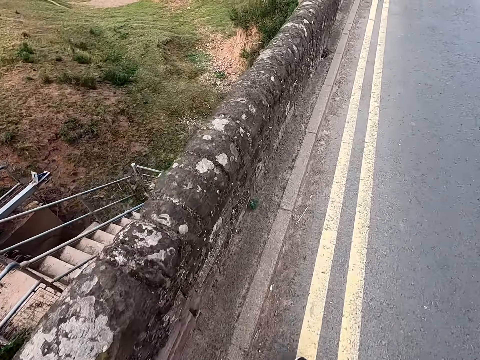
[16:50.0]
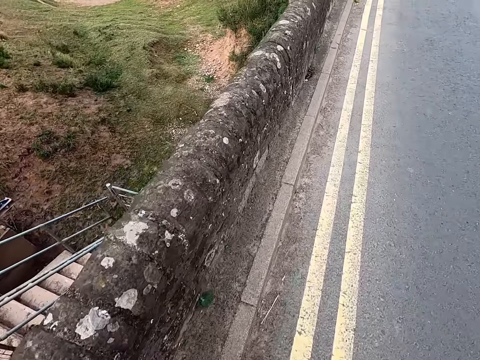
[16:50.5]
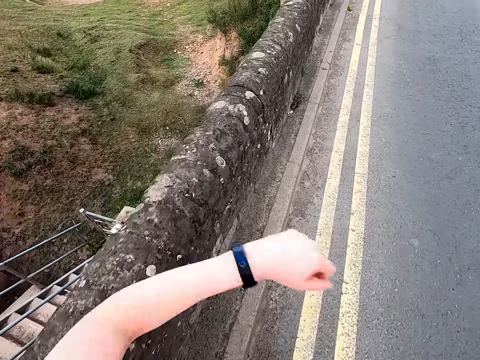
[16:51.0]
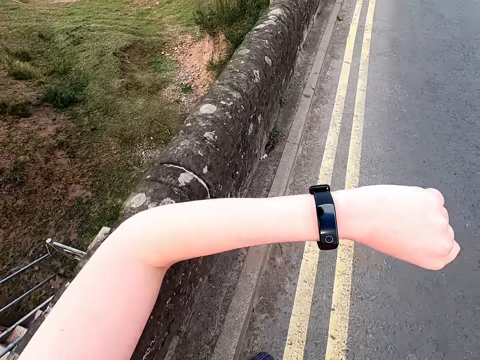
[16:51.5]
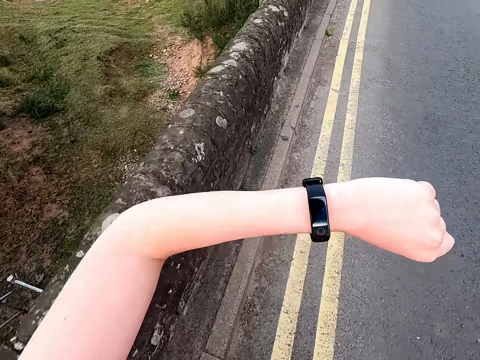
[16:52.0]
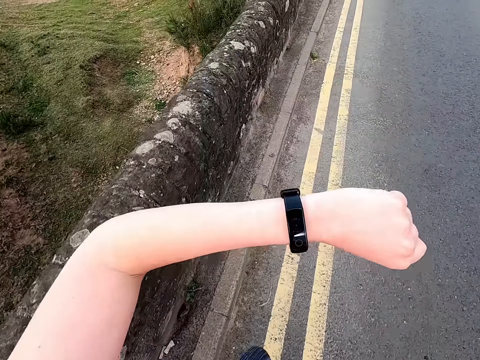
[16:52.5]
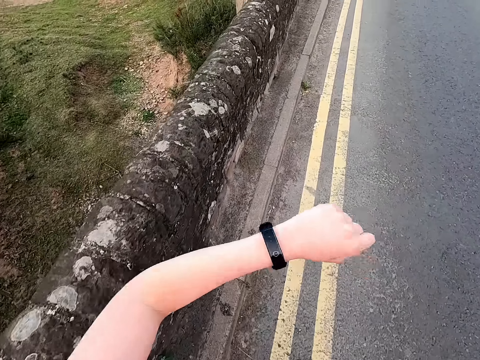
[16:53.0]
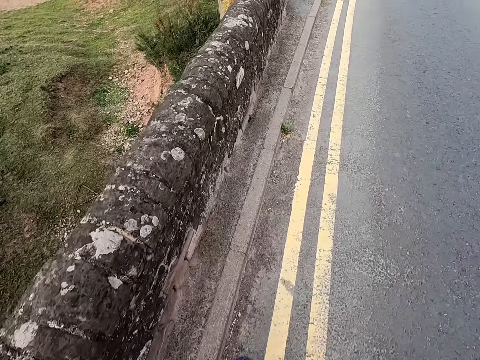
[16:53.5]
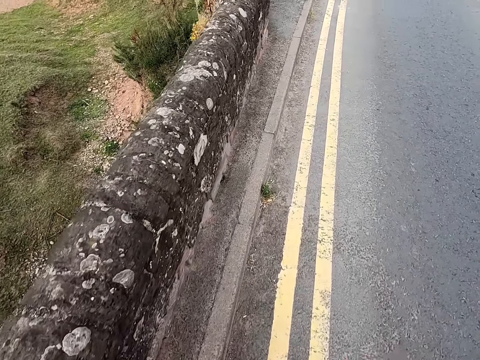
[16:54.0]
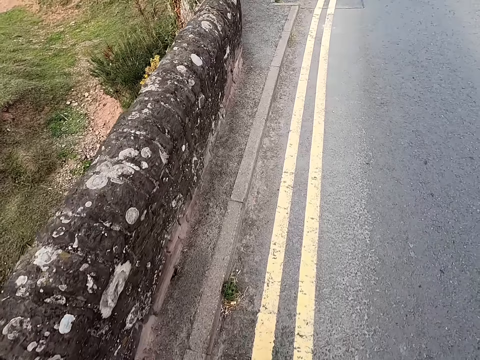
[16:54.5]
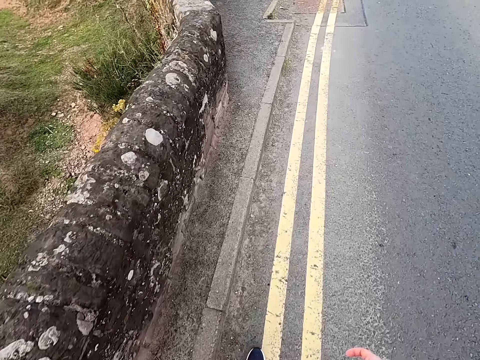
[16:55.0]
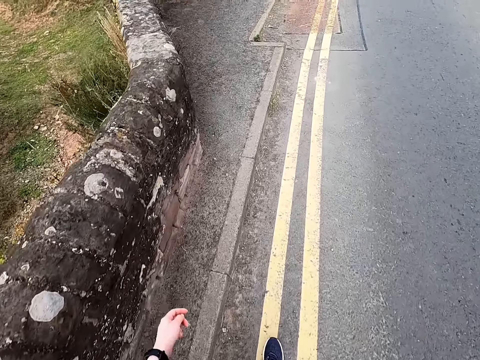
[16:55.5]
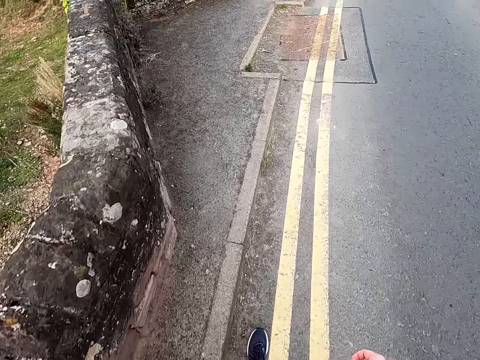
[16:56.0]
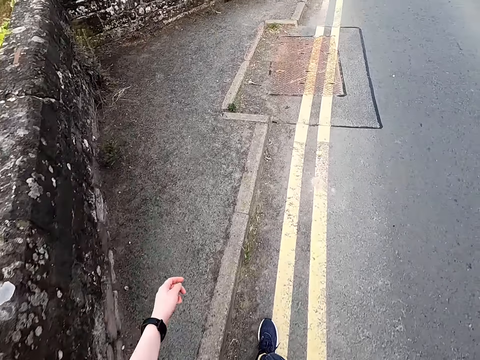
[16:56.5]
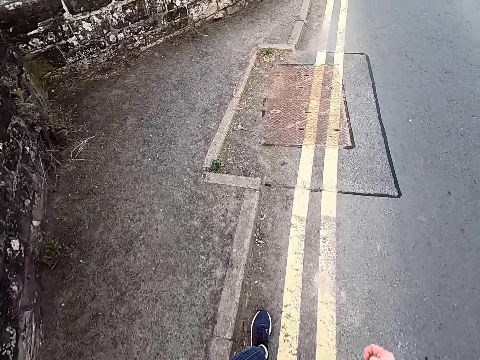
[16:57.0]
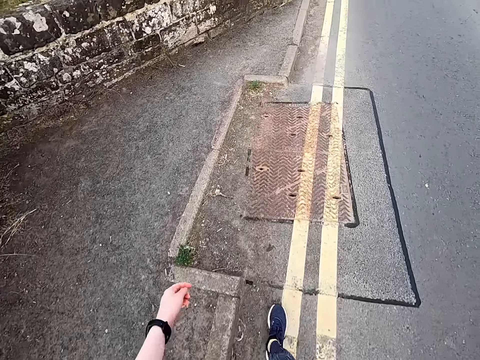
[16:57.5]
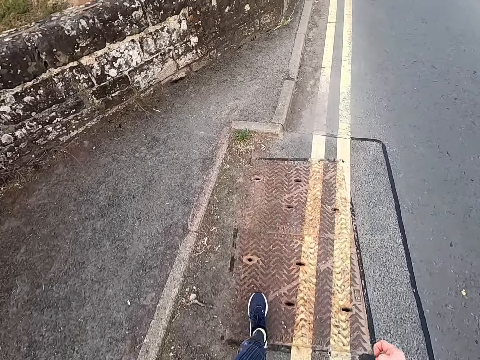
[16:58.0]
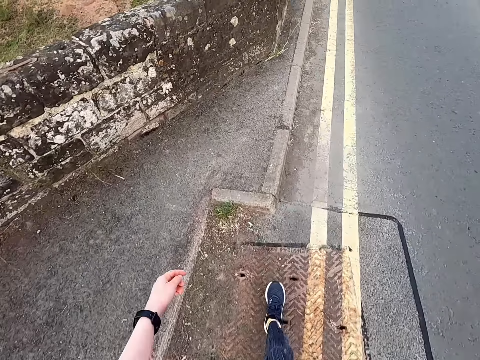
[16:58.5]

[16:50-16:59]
The camera wearer checks the wrist watch.

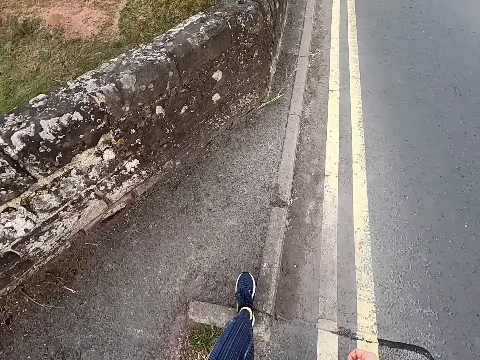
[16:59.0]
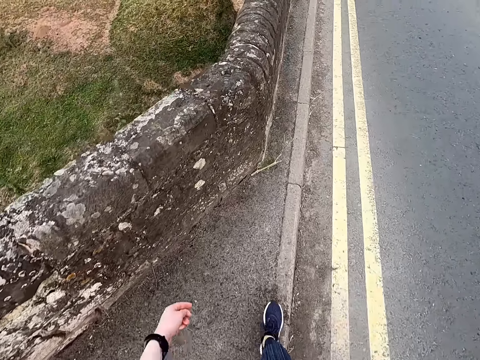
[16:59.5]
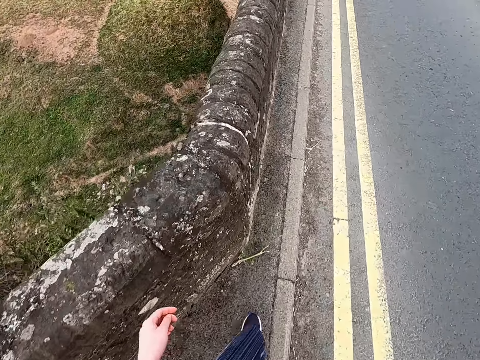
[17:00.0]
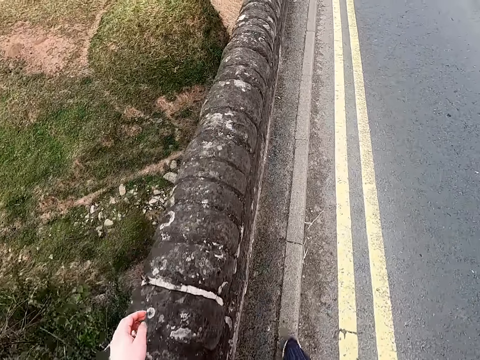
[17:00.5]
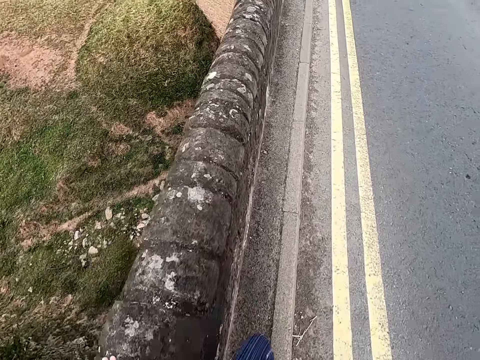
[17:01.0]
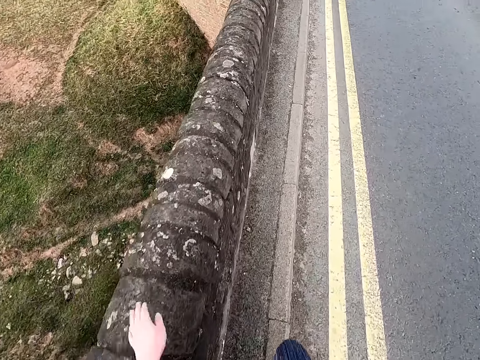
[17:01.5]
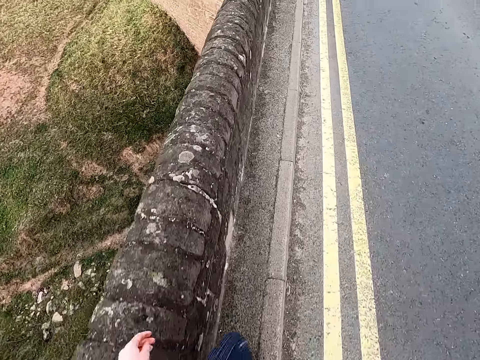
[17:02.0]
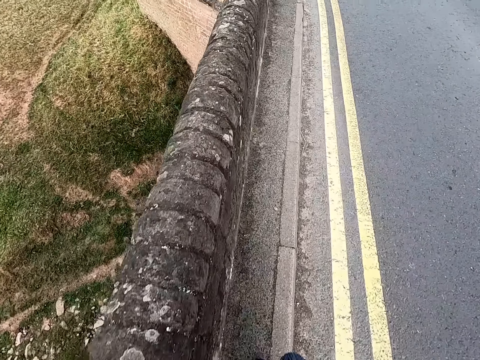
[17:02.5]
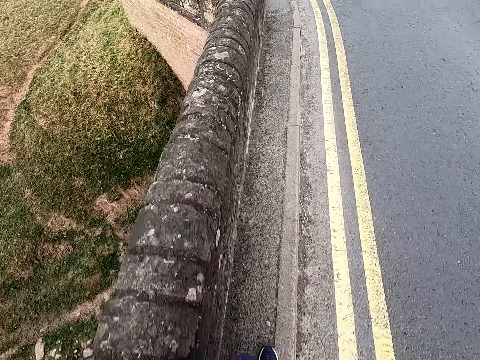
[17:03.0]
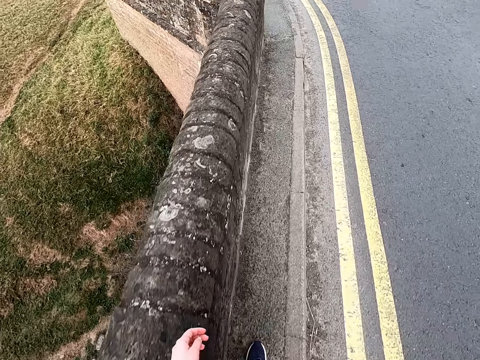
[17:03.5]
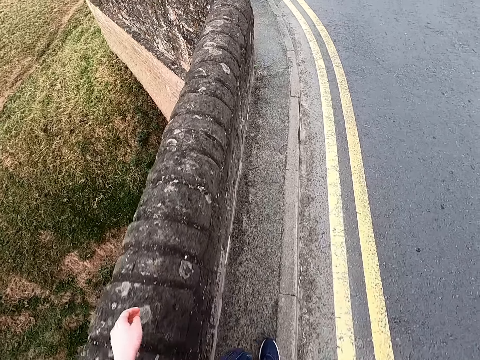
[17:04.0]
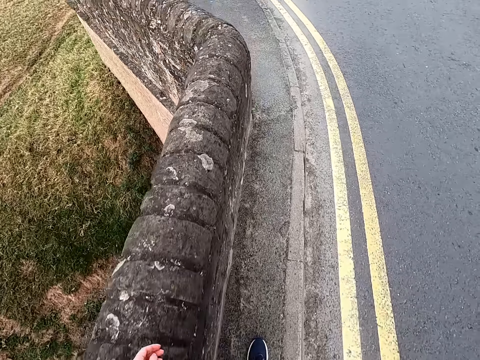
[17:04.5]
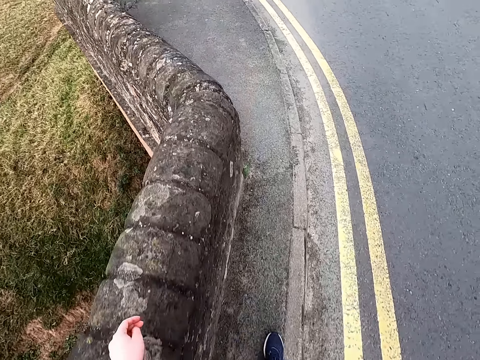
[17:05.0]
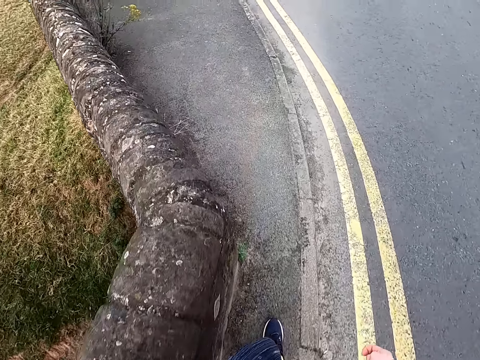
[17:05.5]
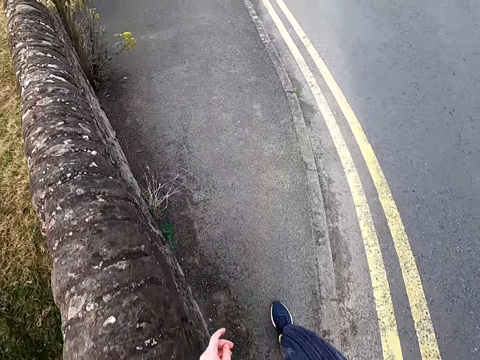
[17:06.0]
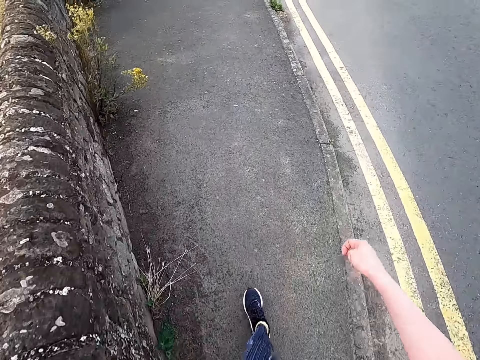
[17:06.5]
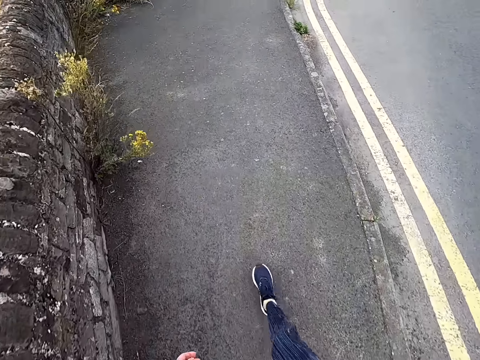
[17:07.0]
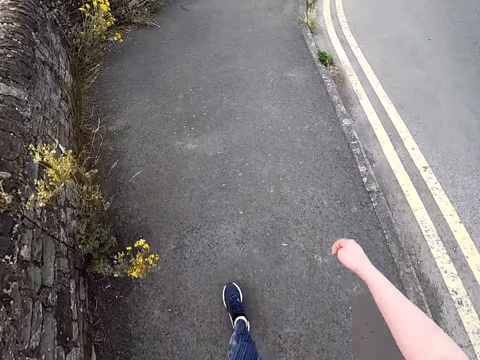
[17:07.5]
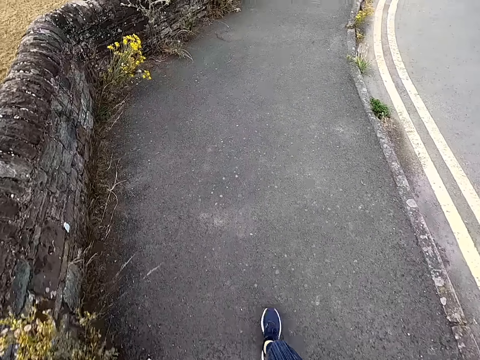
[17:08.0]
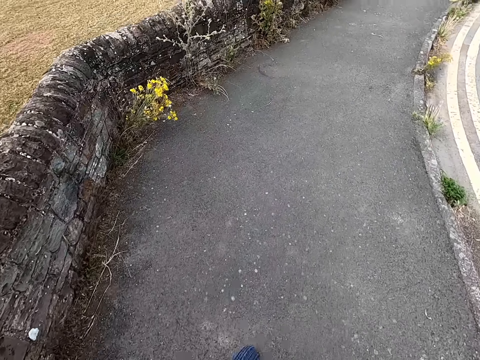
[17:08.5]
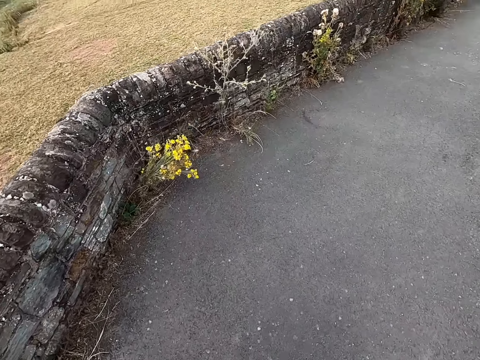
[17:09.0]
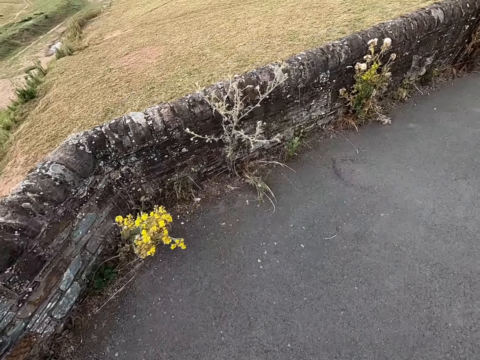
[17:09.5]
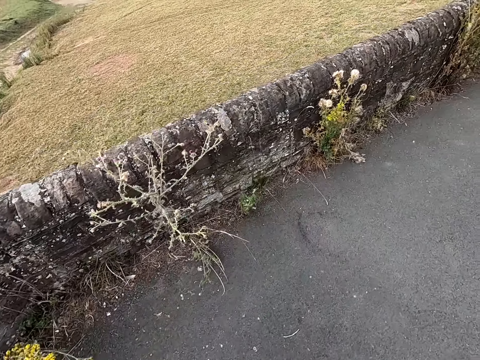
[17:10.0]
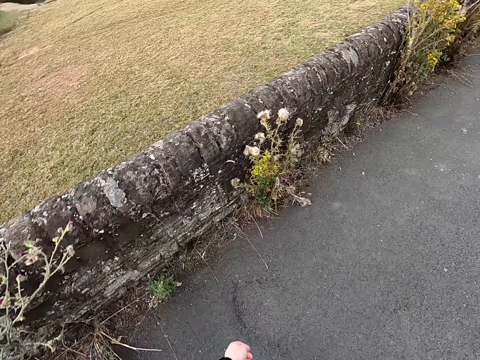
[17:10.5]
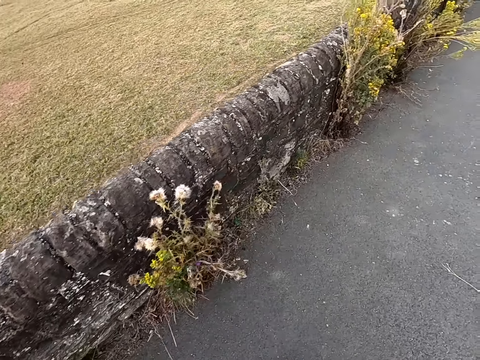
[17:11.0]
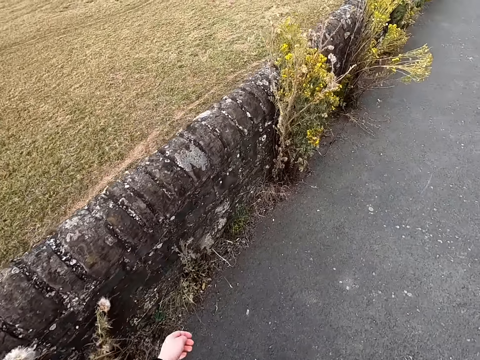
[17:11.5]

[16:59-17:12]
The camera wearer touches the wall. They walk on the sidewalk.

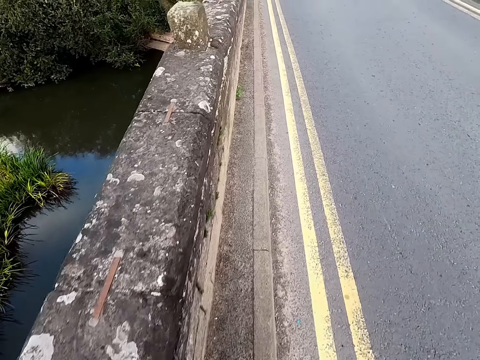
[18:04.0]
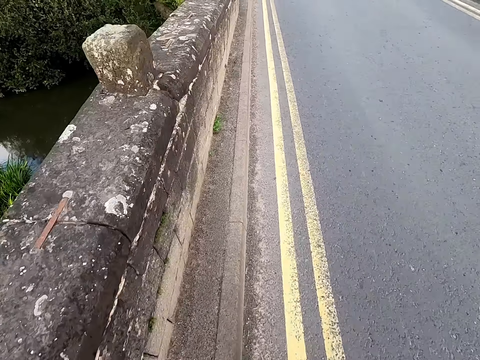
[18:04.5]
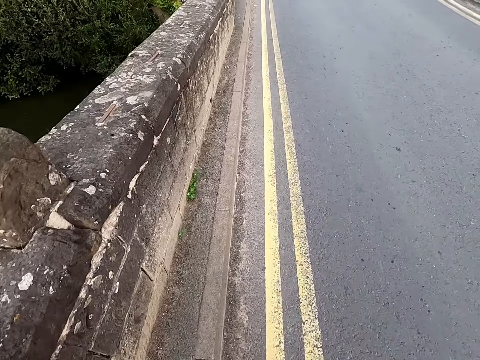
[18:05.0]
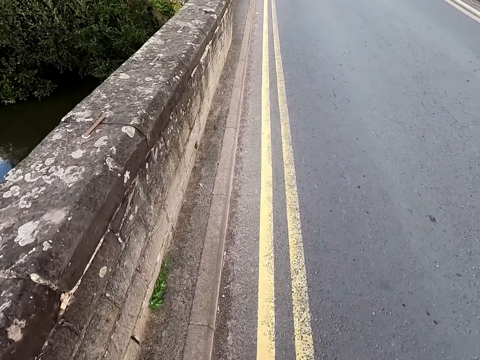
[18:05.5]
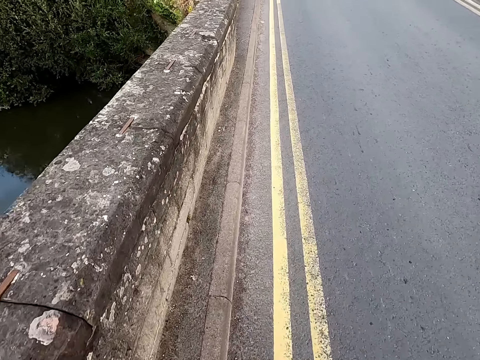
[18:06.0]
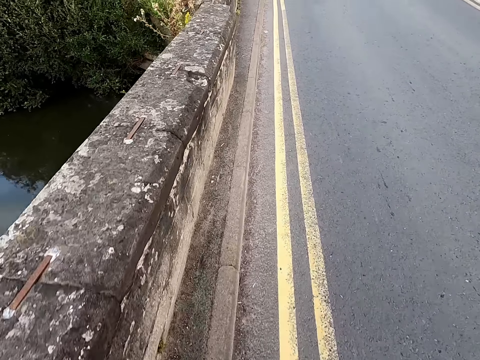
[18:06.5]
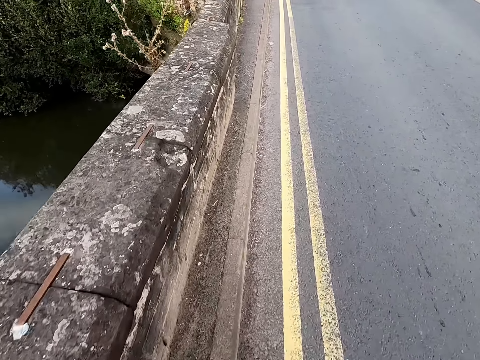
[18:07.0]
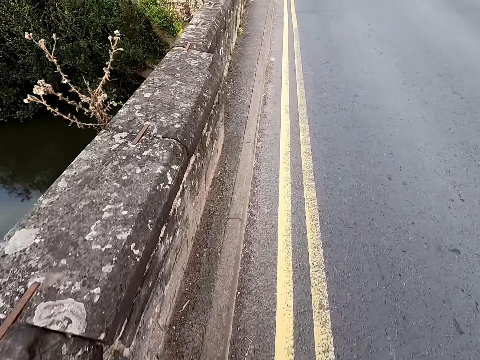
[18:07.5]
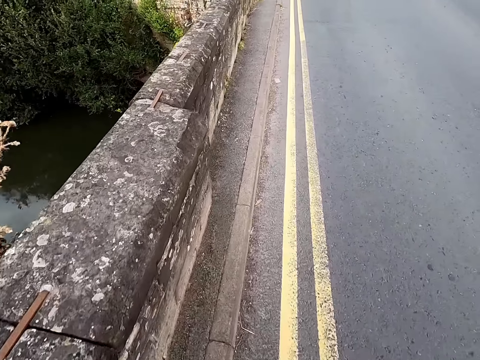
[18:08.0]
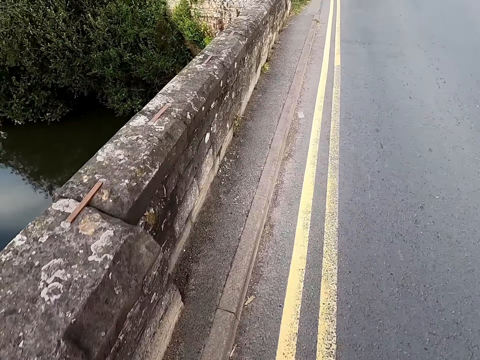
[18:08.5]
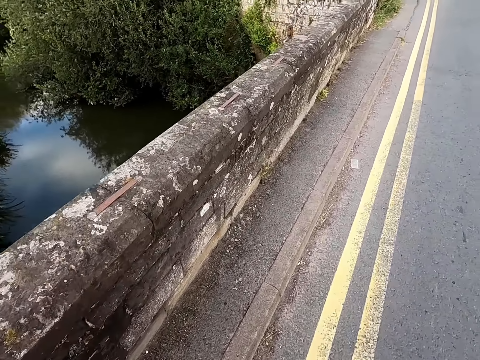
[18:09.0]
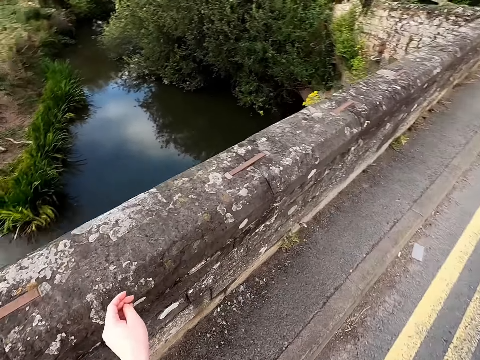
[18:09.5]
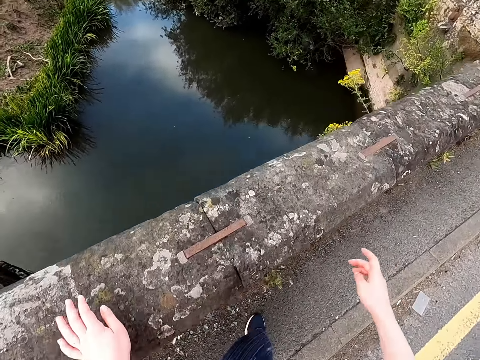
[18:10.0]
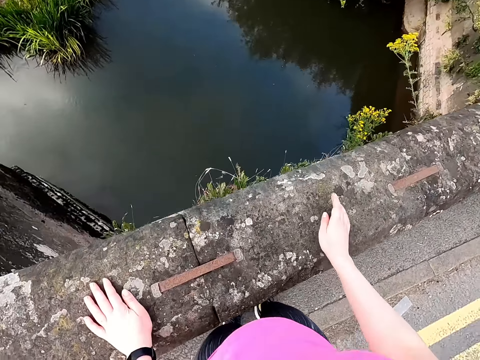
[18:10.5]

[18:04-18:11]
The camera wearer walks on the tarmac road.
